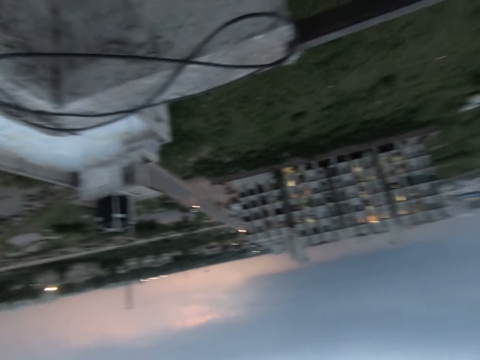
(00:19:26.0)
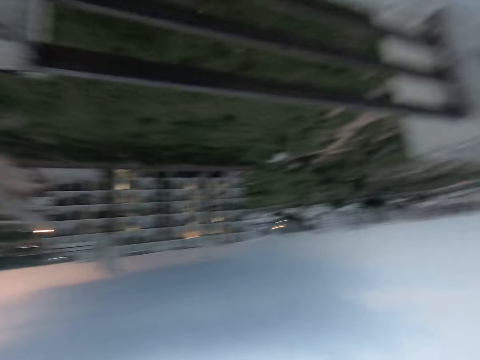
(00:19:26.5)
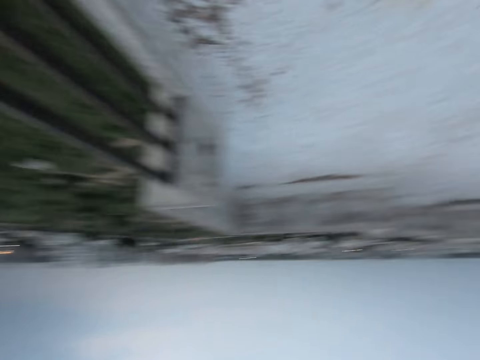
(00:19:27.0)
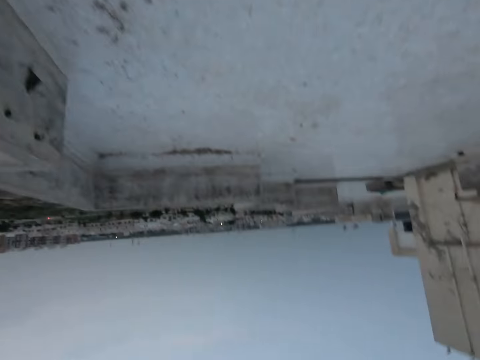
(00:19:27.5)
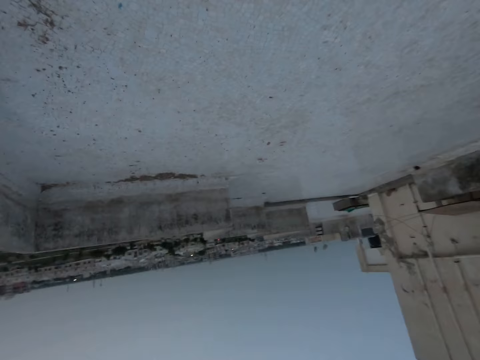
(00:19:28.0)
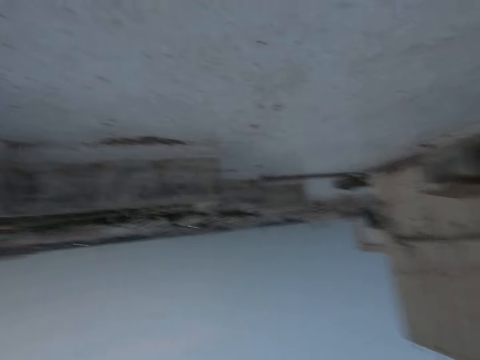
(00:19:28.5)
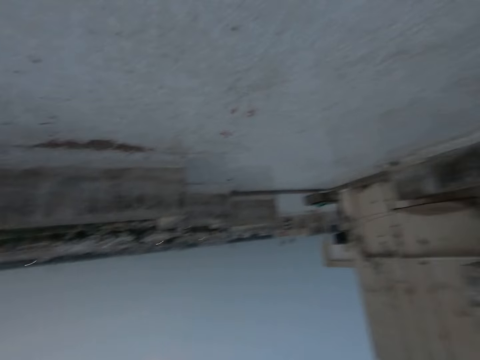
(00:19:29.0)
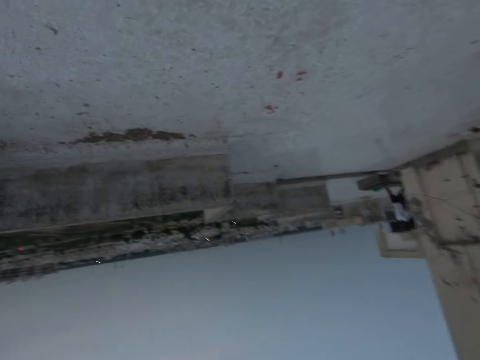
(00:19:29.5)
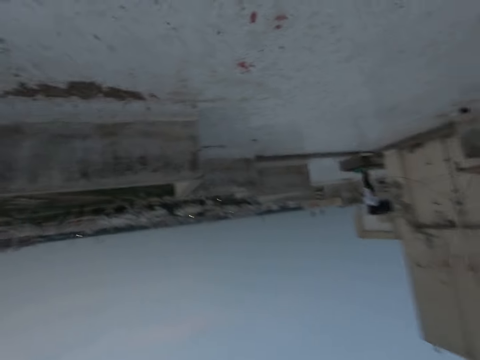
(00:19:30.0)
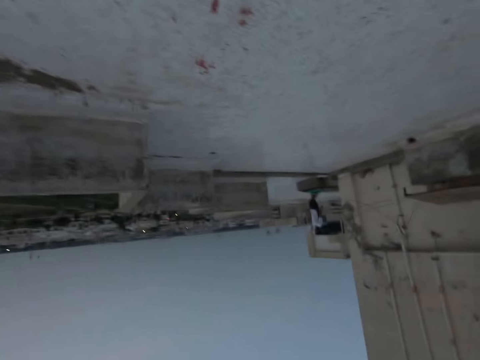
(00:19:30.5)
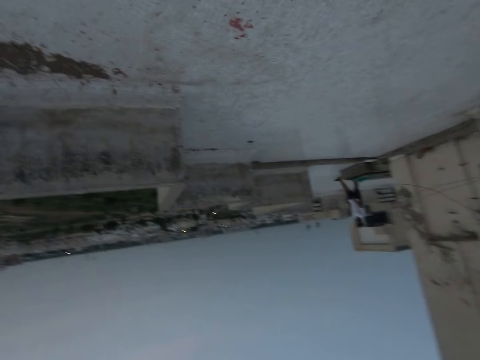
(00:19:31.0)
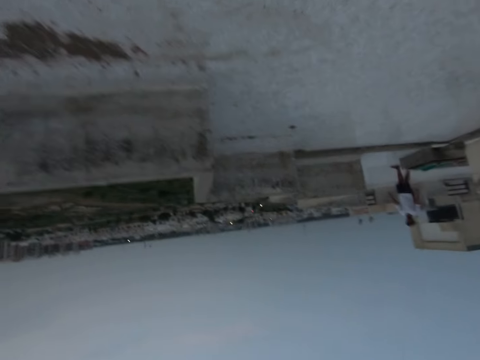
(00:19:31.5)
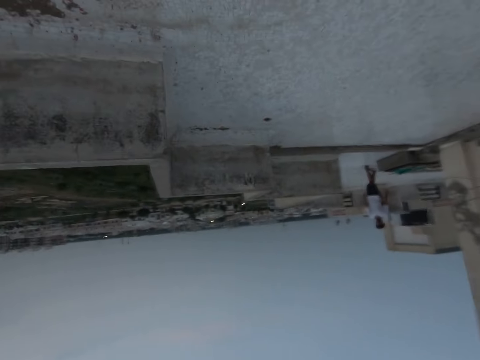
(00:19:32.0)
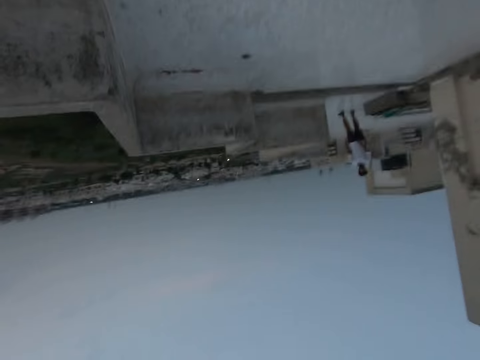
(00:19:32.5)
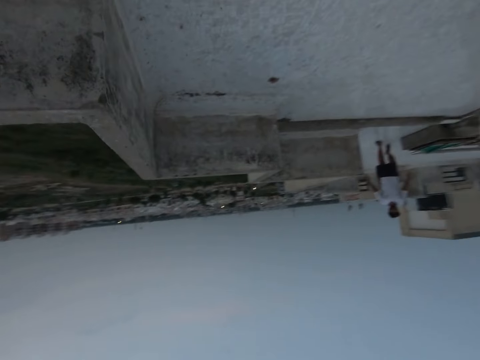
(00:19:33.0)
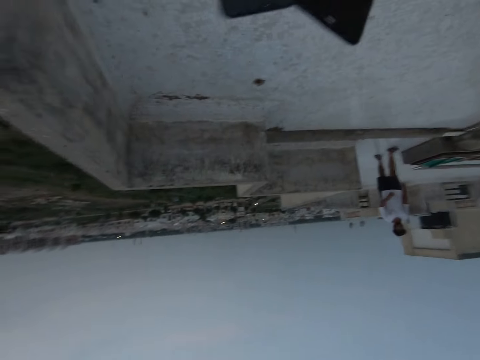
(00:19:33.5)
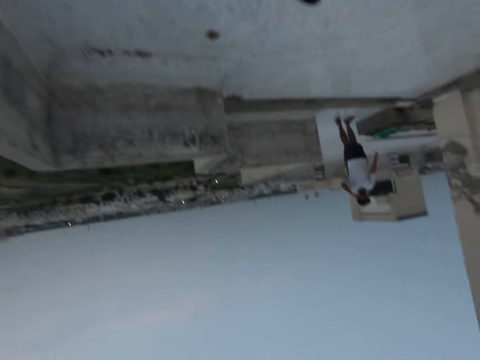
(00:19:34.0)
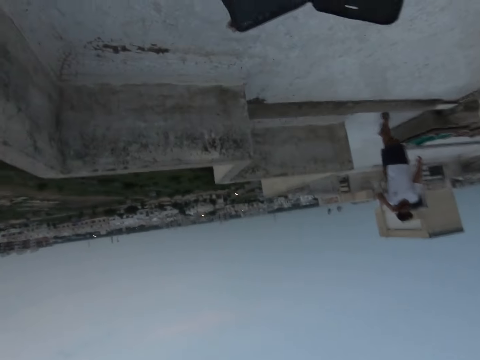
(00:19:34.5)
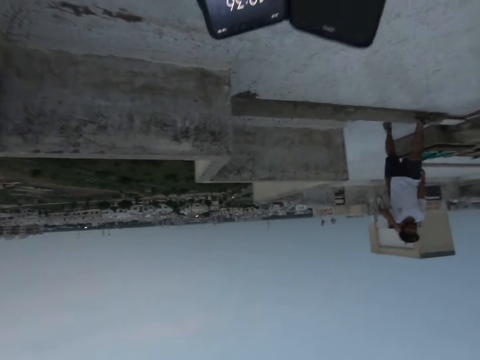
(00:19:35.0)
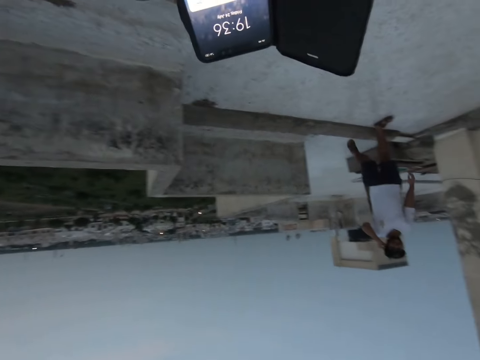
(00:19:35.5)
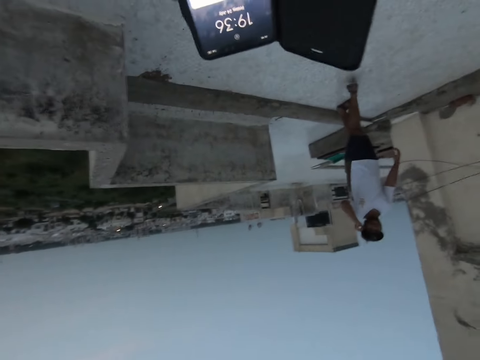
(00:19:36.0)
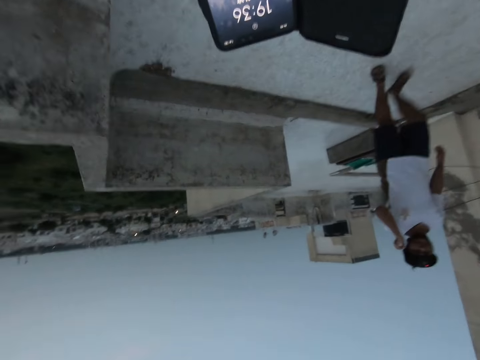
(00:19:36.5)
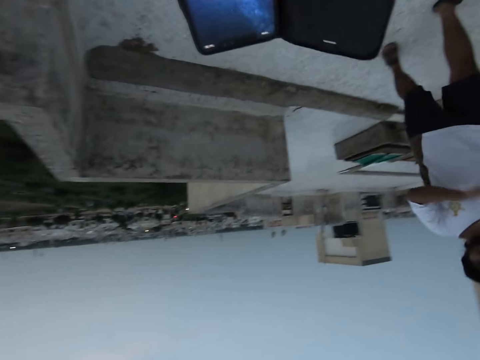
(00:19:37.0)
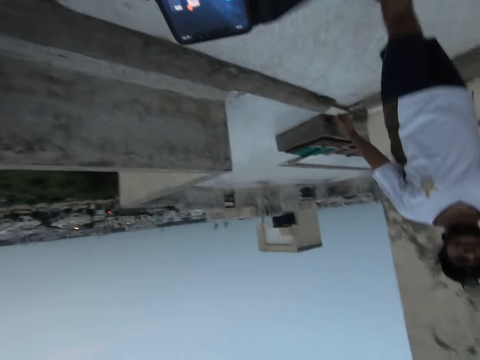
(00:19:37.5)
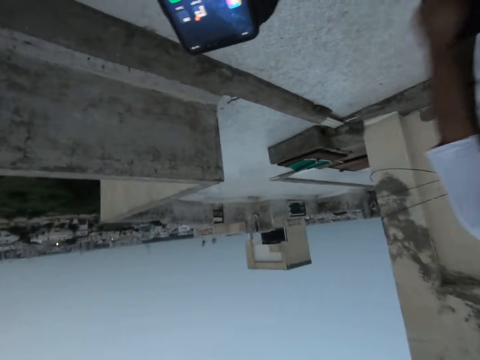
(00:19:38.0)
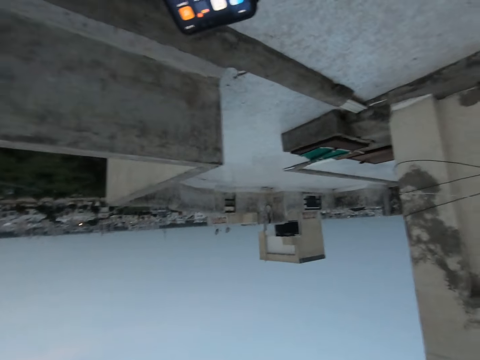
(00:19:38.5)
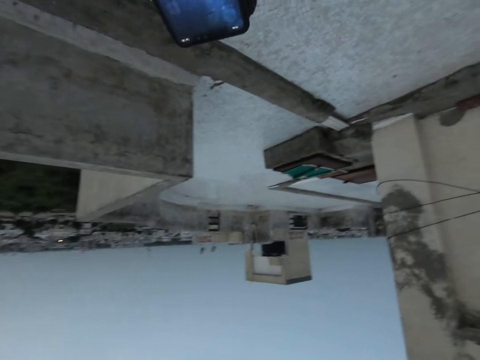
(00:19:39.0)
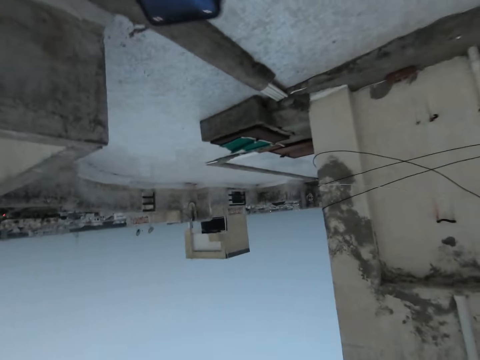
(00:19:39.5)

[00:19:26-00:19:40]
The camera wearer walks around. They operate the phone.

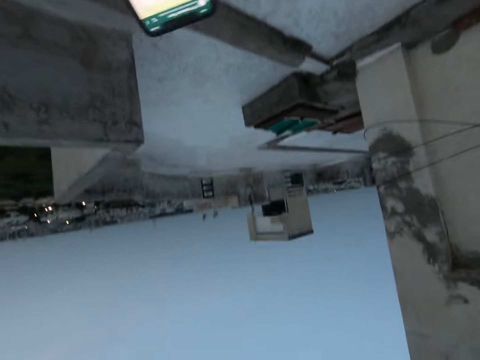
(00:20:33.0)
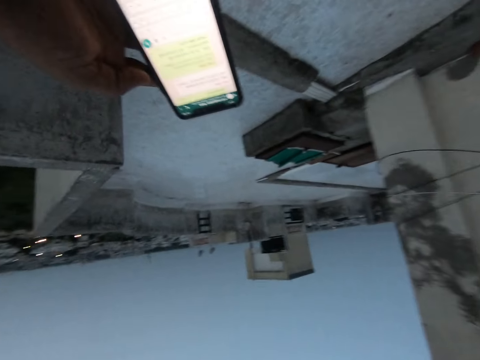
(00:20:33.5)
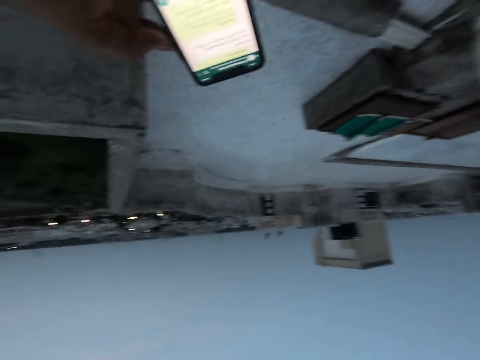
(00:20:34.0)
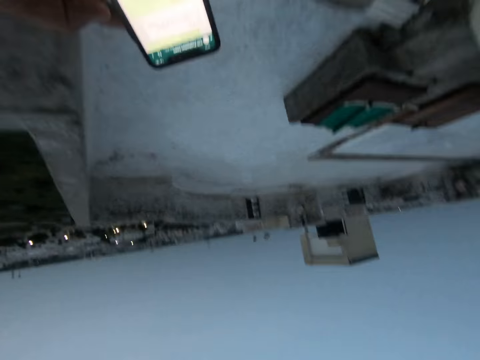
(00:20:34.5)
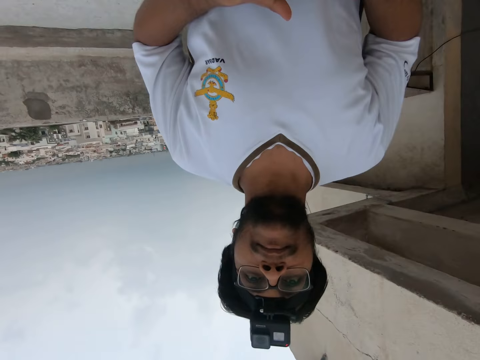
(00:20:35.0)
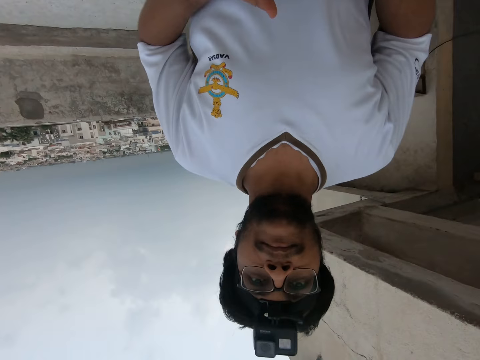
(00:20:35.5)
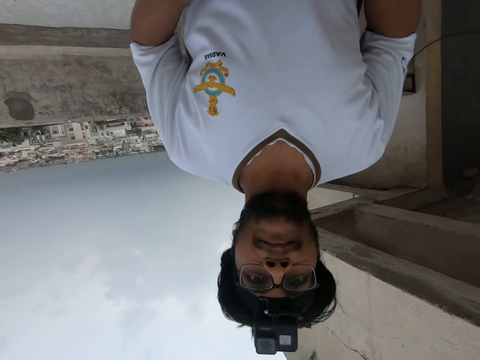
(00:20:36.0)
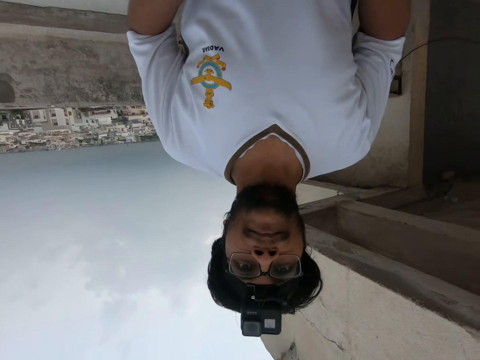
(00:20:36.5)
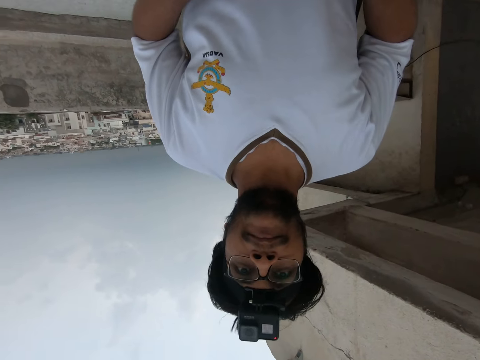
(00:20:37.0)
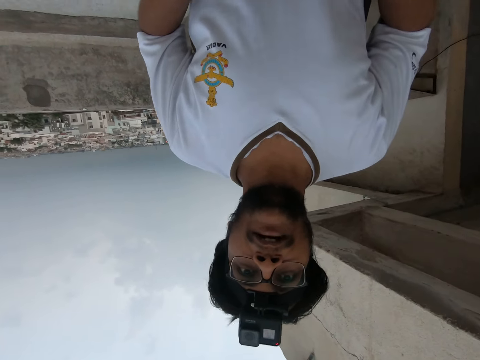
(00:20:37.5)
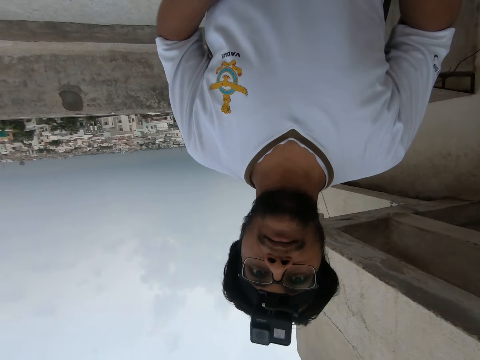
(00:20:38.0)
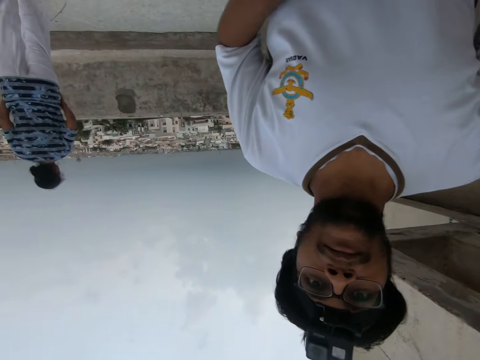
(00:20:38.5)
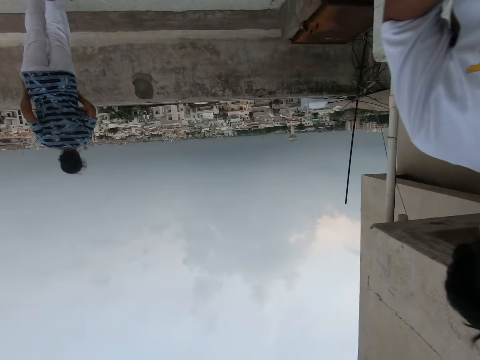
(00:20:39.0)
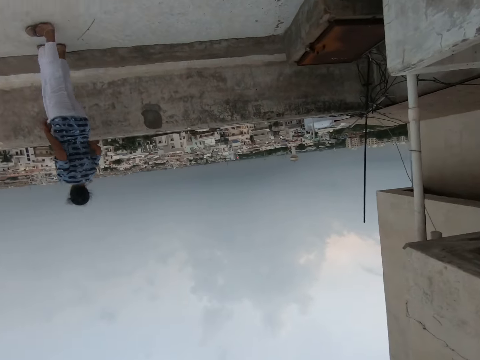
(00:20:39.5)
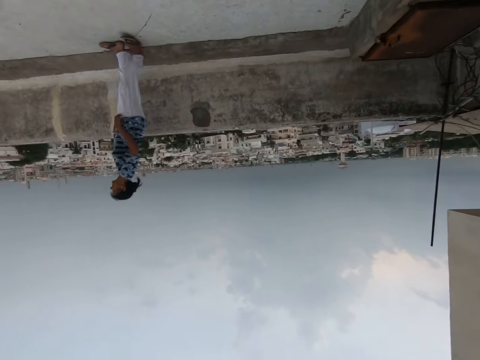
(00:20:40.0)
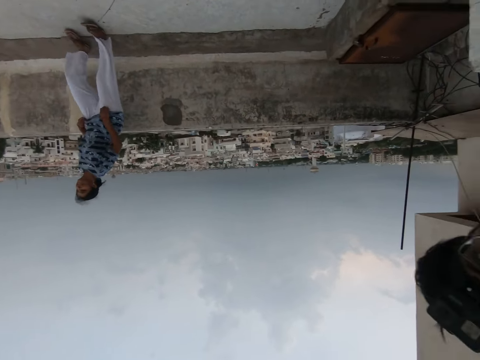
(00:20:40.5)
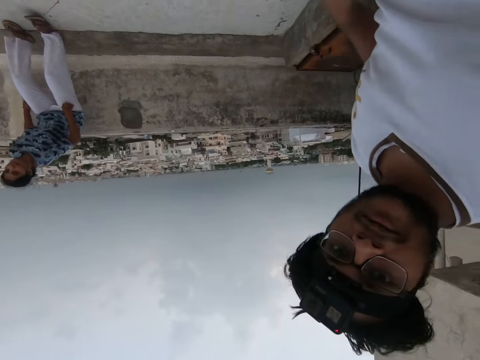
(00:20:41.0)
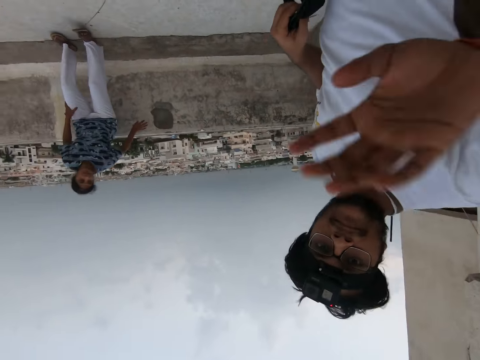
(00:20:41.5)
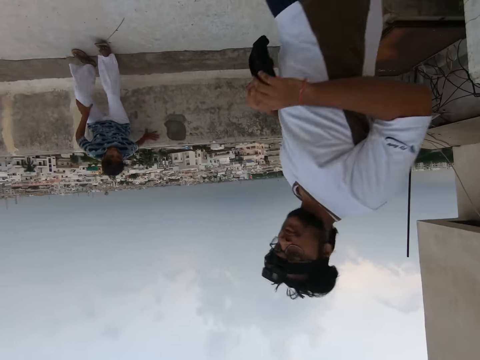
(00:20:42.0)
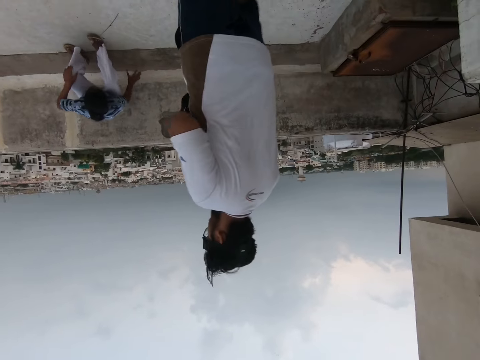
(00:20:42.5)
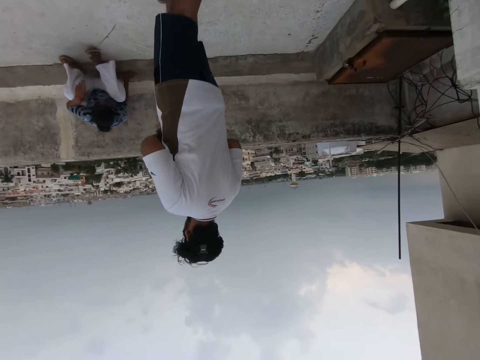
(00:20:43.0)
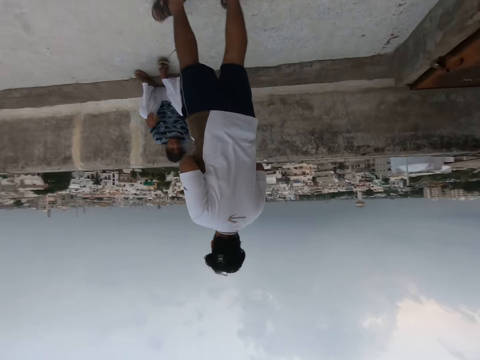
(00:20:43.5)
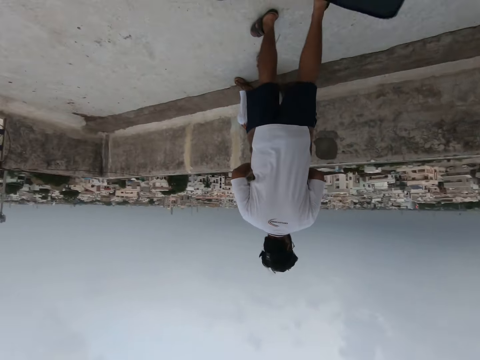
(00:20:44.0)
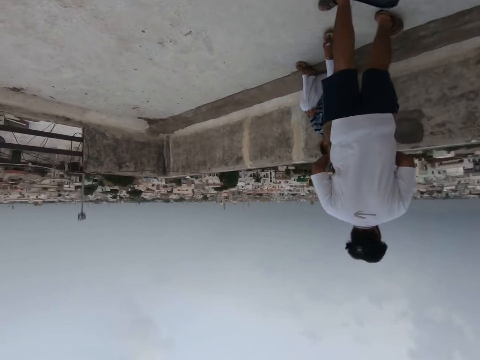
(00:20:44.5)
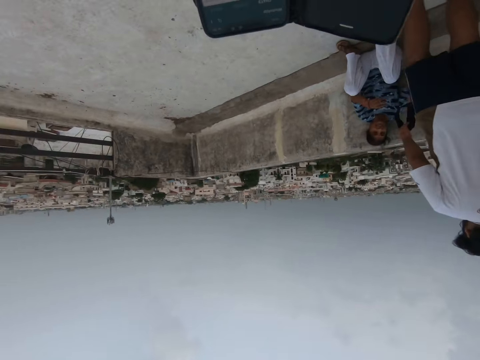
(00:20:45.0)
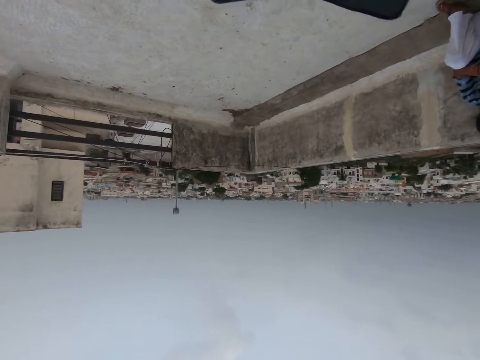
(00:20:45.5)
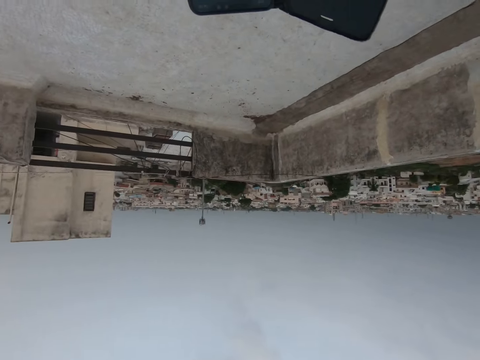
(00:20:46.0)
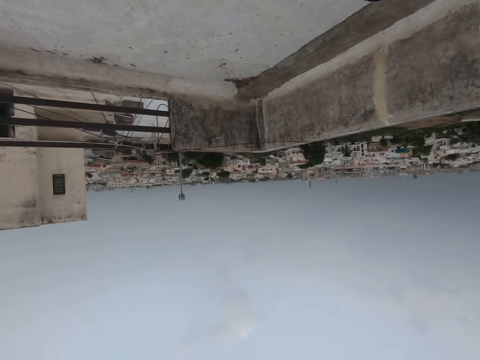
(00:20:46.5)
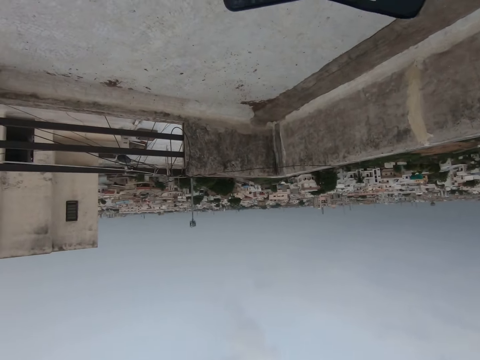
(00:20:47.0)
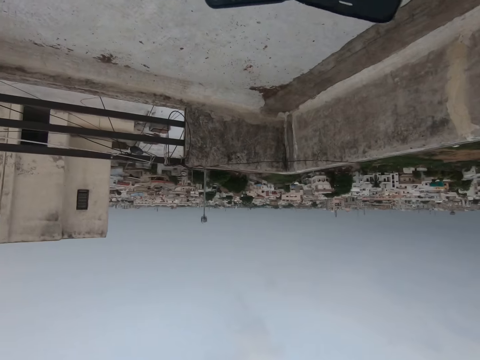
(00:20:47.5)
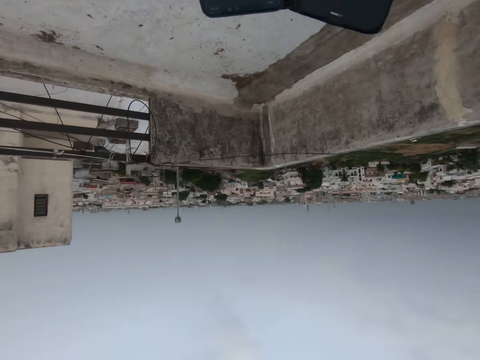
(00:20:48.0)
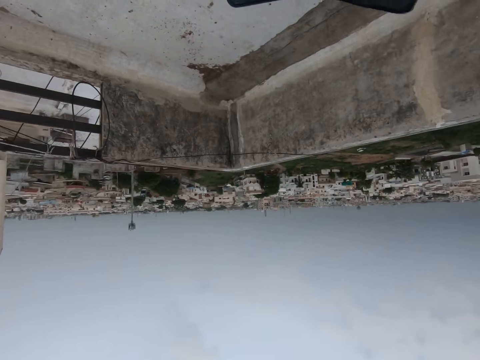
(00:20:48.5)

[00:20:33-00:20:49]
The camera wearer interacts with a man. They look at the man. The man talks to the camera wearer. The camera wearer looks around. They walk. They use the phone.
